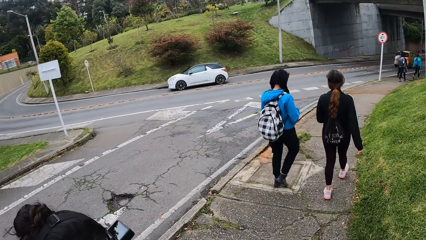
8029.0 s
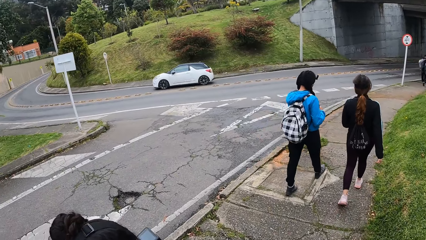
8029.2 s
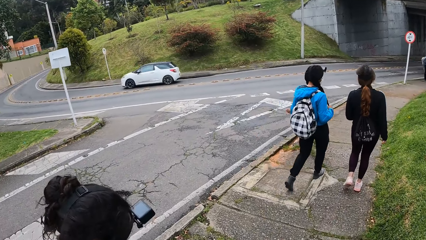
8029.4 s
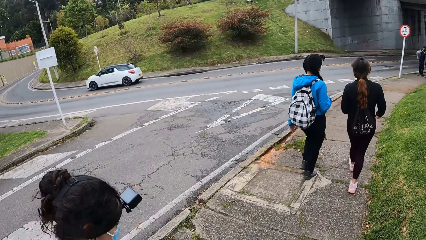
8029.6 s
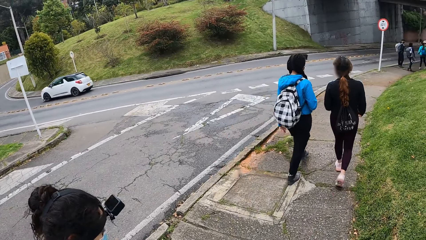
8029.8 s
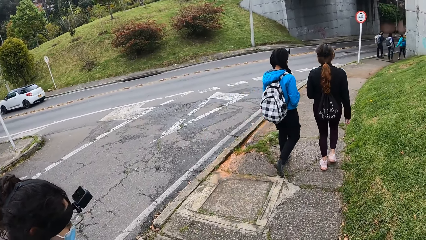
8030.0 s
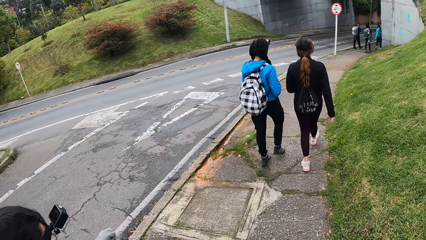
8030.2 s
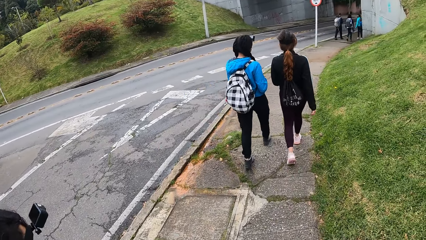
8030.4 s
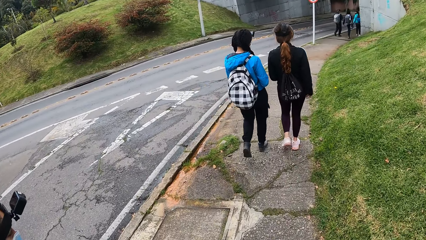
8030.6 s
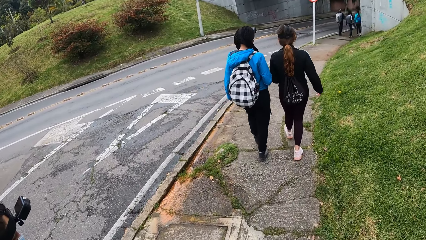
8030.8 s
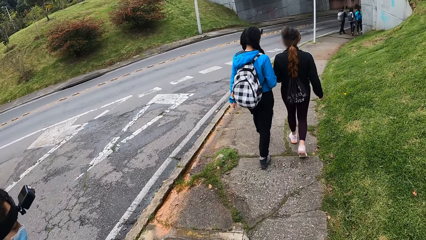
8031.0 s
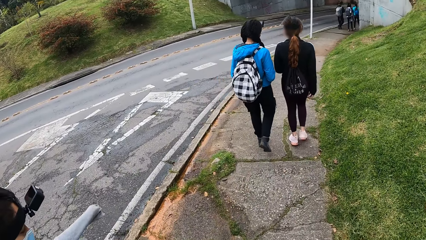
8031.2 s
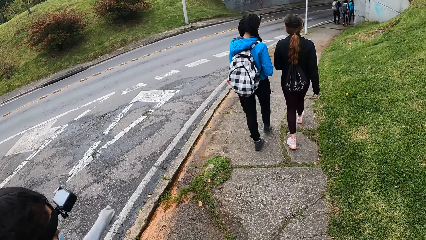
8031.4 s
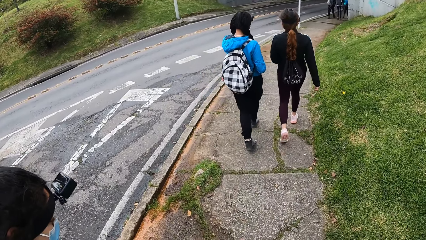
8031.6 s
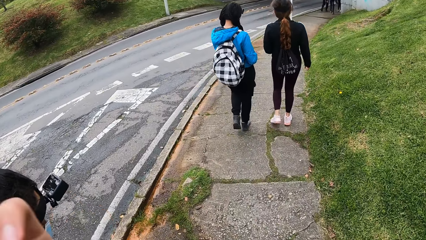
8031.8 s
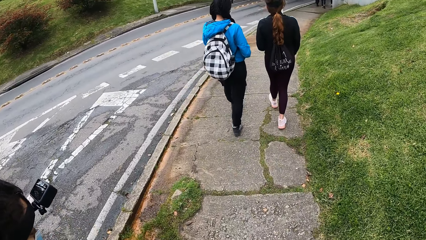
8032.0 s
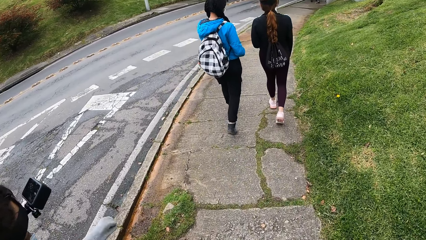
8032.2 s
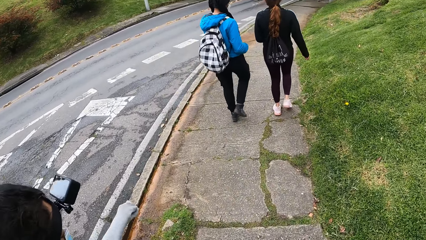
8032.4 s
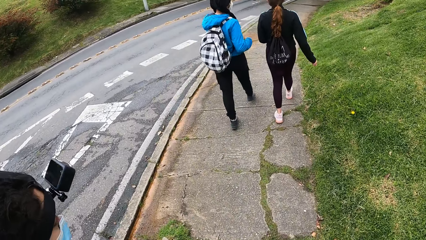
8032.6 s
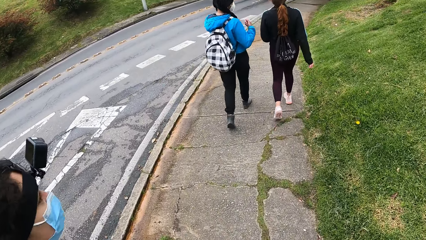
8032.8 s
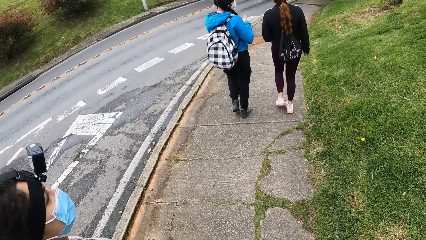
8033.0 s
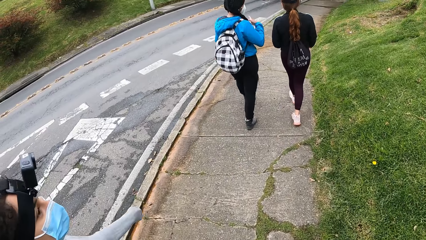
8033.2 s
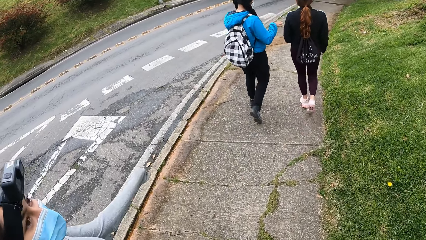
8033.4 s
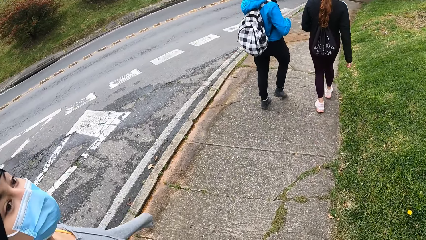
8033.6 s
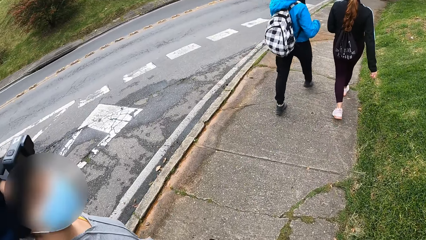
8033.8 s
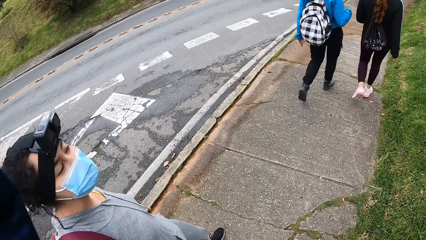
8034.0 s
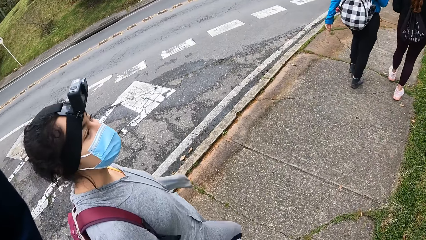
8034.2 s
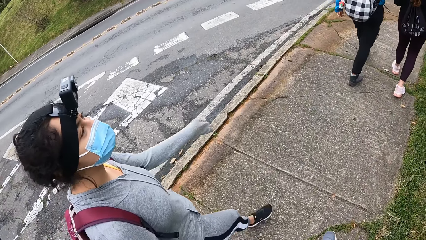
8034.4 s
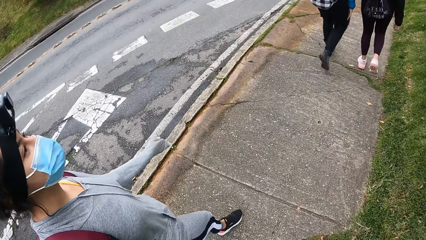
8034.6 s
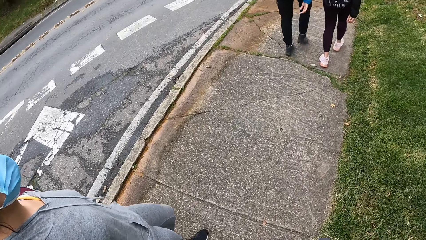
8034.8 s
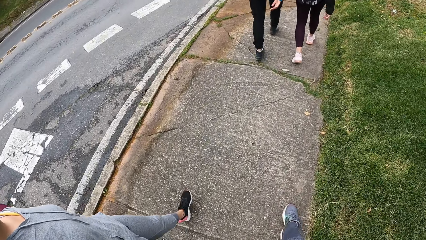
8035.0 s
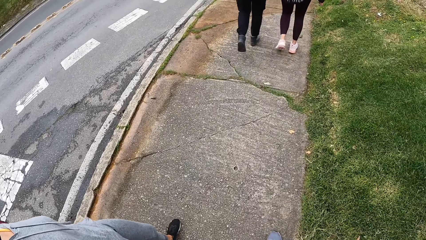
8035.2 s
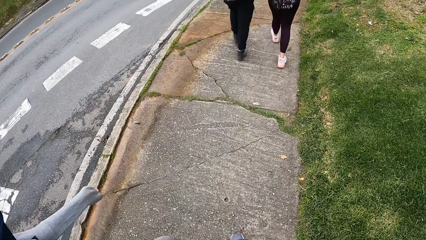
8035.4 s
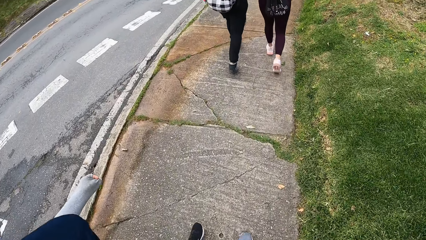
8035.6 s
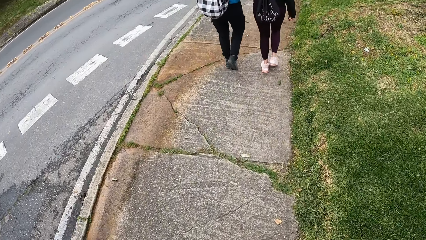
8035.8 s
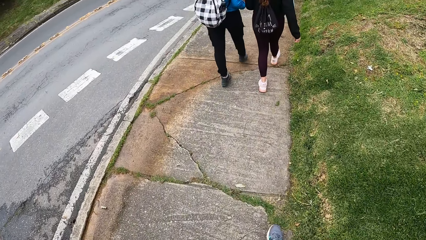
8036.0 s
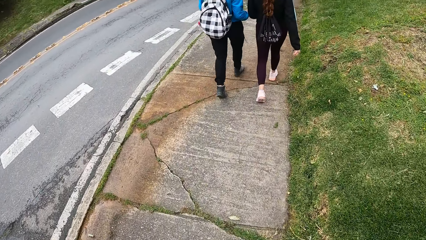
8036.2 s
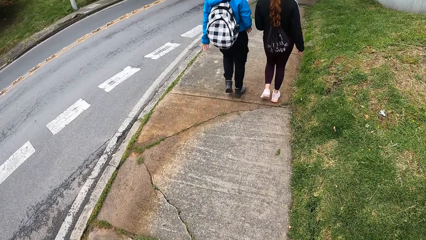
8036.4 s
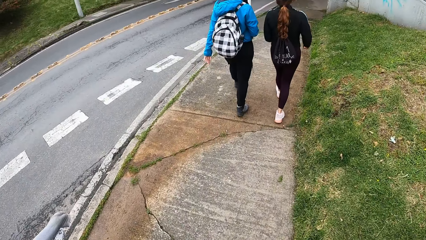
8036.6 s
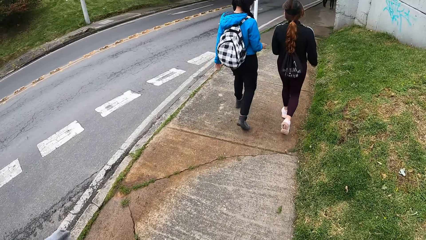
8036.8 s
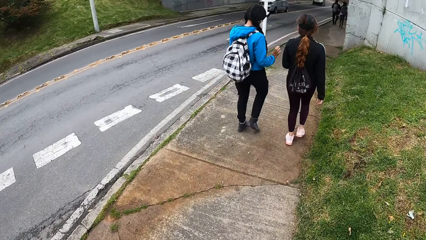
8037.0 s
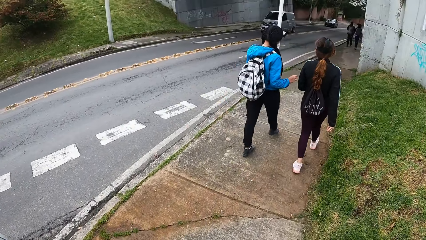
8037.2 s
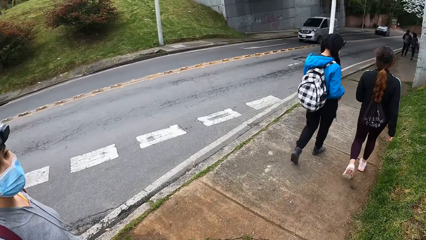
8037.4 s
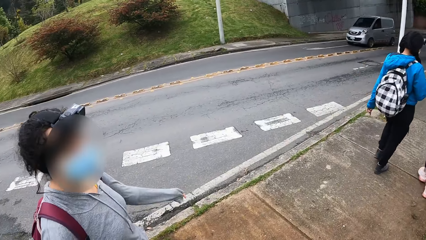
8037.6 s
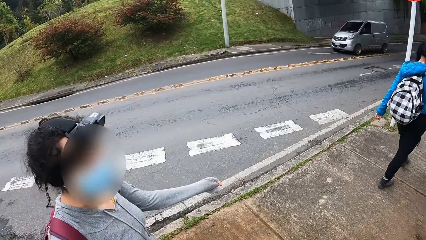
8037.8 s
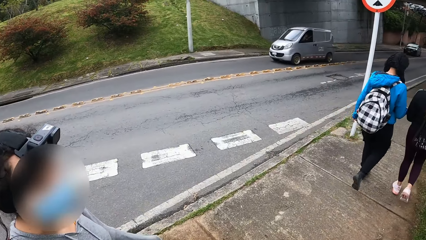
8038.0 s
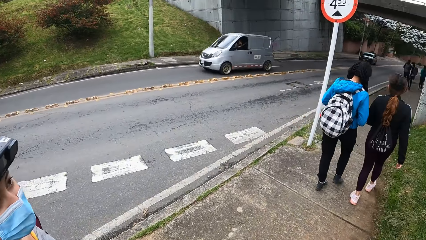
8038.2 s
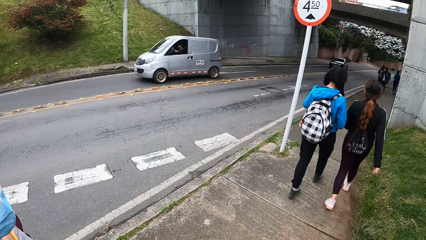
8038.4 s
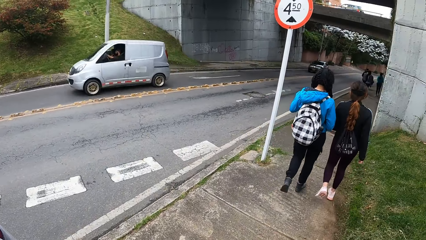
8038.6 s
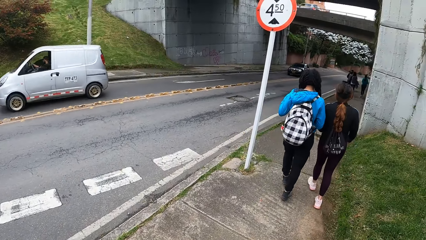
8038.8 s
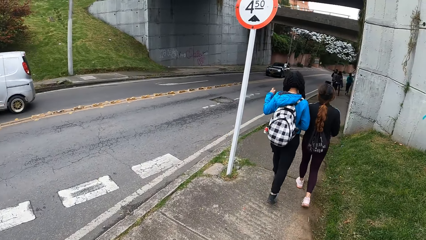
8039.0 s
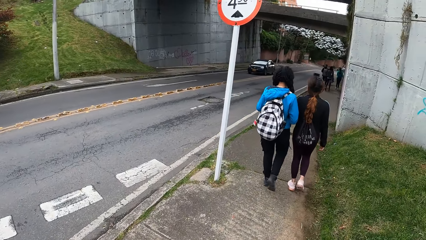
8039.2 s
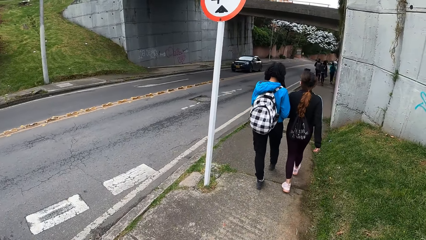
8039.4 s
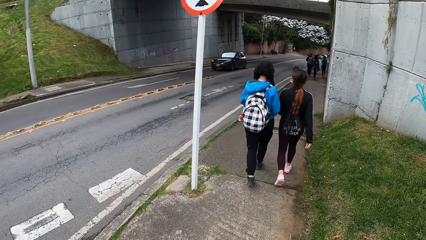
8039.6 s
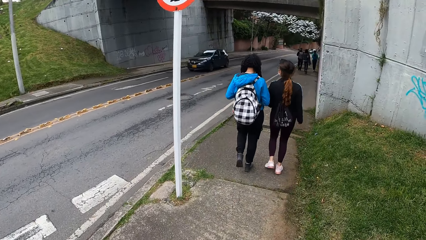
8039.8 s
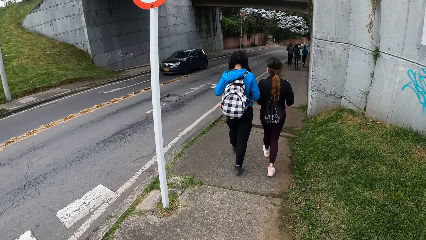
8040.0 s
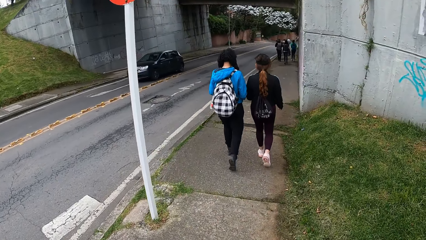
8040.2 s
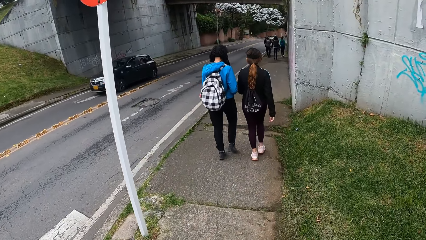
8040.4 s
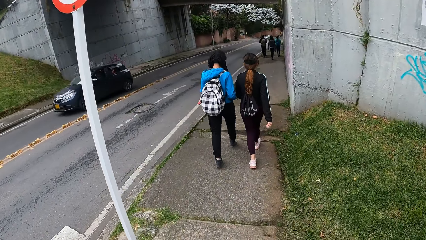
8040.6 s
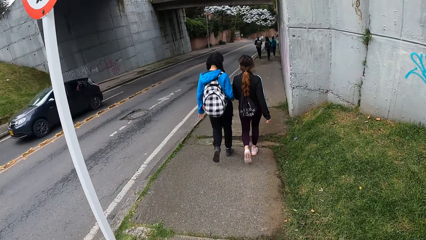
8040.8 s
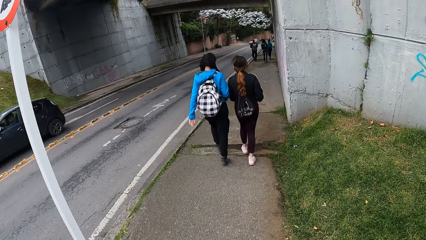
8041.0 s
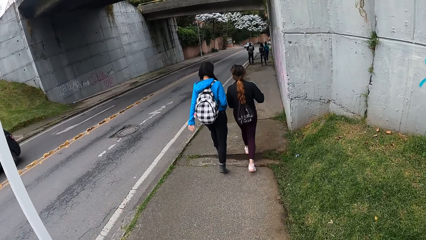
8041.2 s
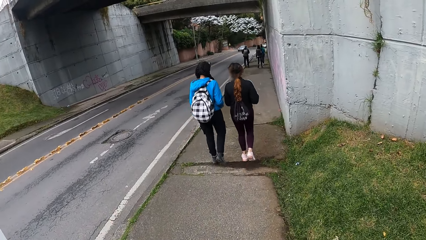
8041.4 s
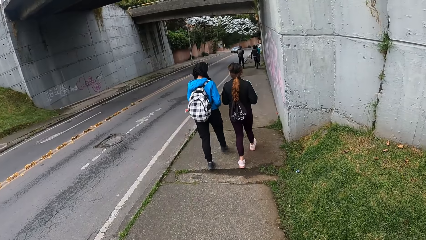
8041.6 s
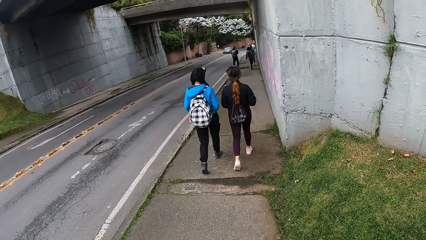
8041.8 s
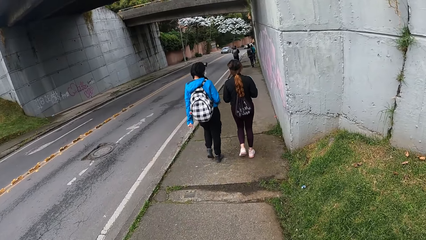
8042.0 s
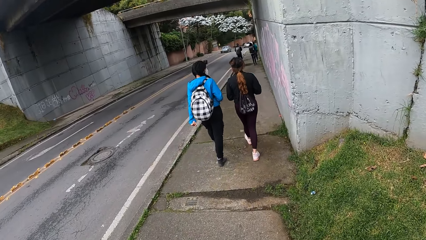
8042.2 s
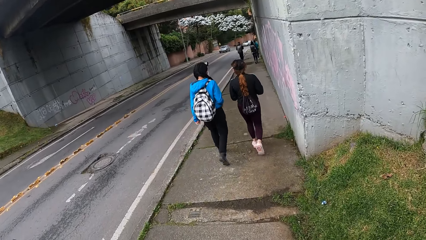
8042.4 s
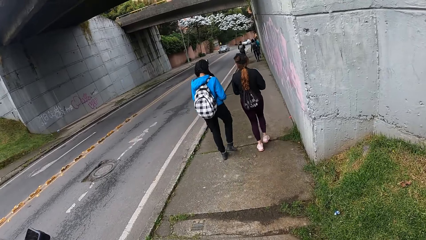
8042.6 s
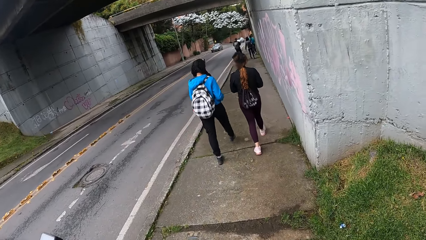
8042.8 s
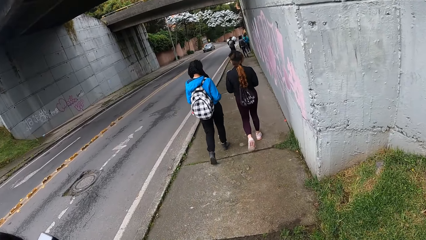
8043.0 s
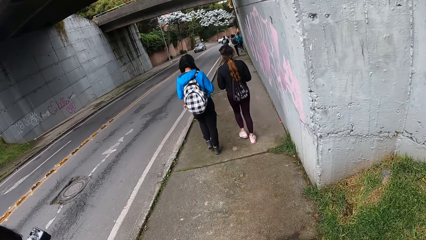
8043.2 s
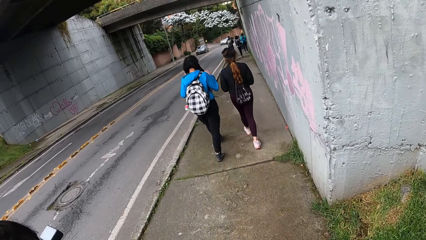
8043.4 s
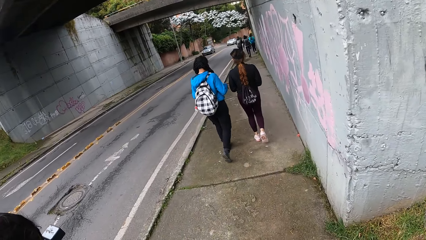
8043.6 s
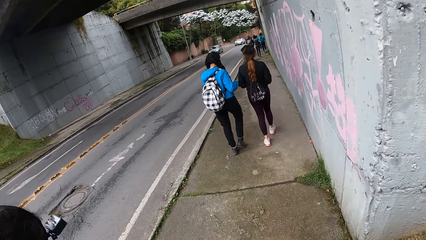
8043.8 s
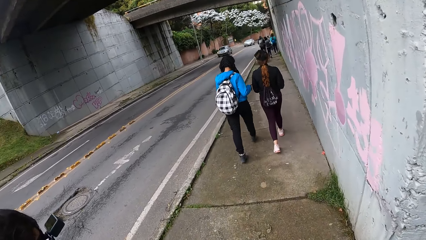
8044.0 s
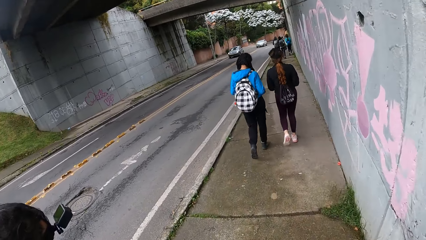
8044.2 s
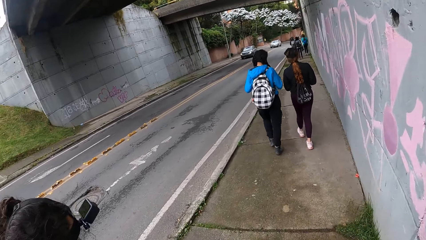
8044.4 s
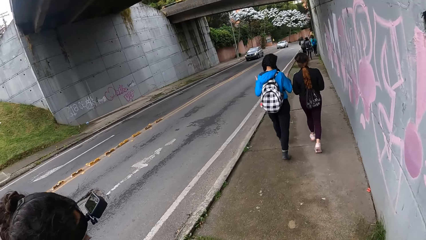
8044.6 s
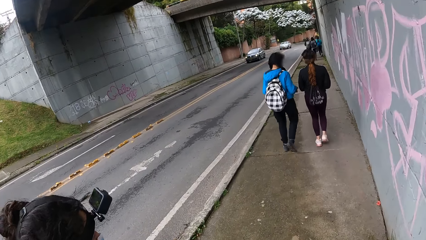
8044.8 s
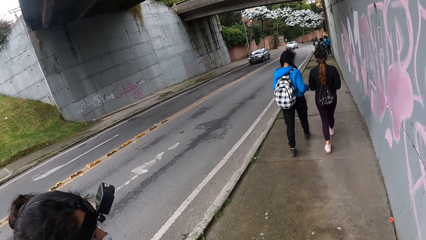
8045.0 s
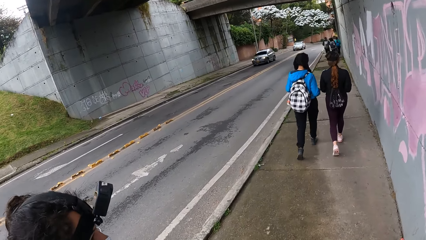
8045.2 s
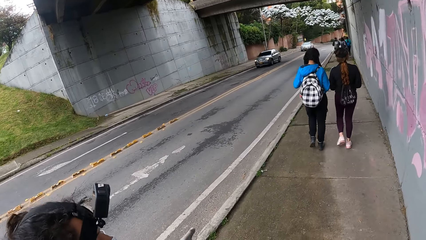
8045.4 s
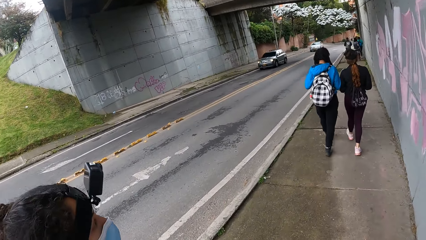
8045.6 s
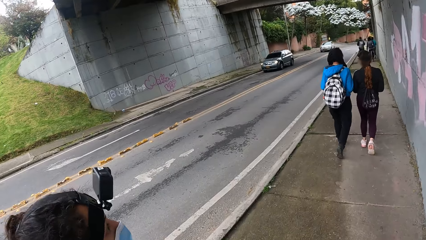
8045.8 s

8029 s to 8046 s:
A silver van drives past the camera wearer. A grey car drives past them.
